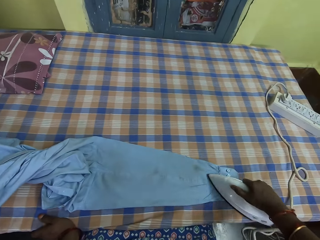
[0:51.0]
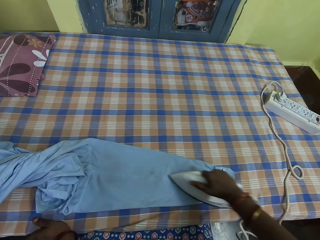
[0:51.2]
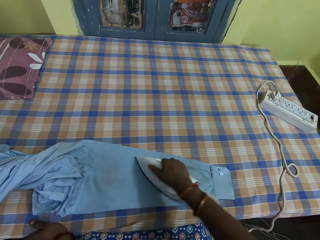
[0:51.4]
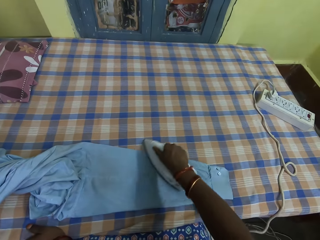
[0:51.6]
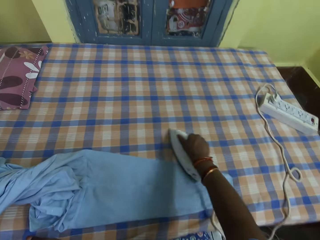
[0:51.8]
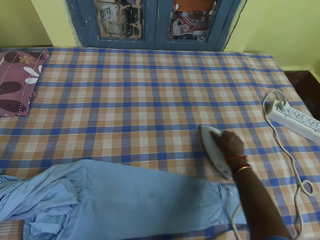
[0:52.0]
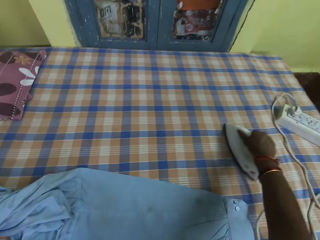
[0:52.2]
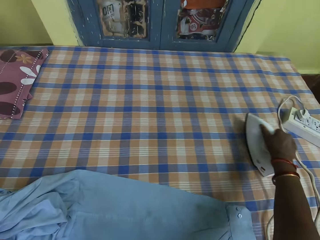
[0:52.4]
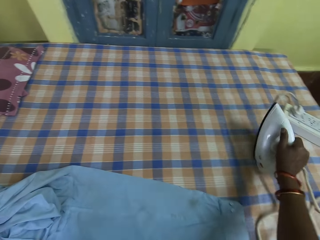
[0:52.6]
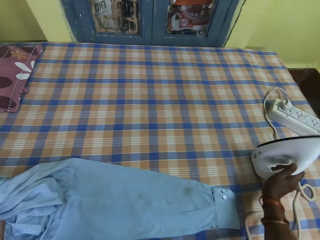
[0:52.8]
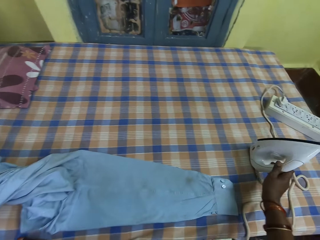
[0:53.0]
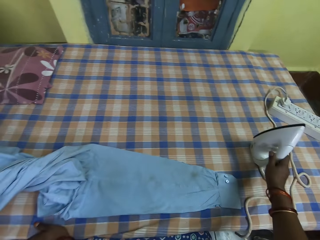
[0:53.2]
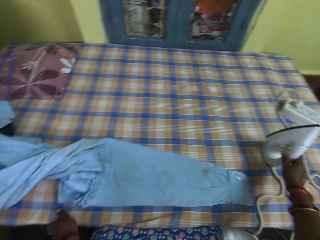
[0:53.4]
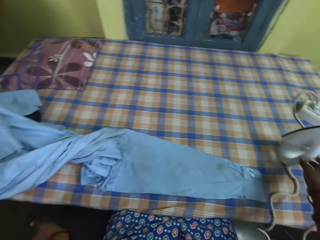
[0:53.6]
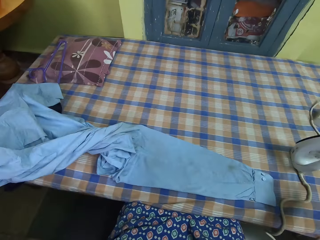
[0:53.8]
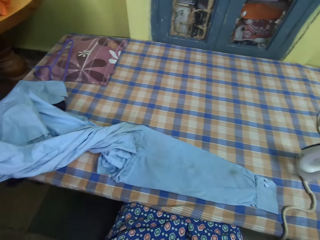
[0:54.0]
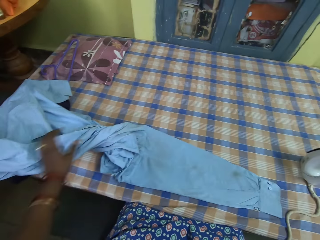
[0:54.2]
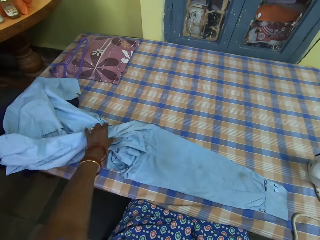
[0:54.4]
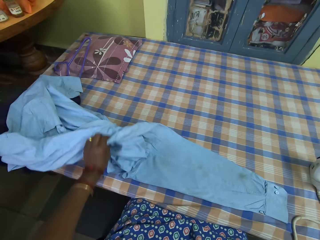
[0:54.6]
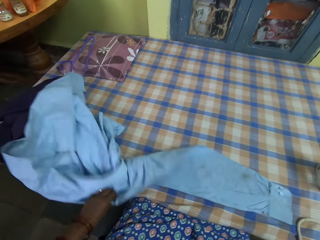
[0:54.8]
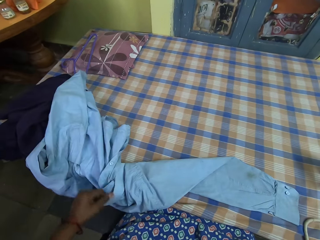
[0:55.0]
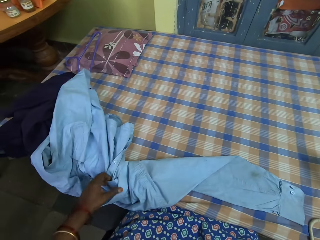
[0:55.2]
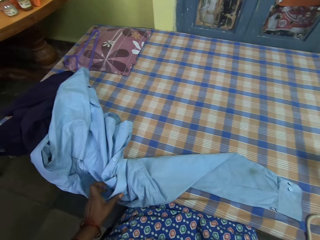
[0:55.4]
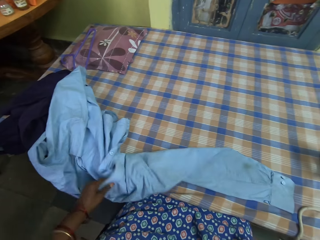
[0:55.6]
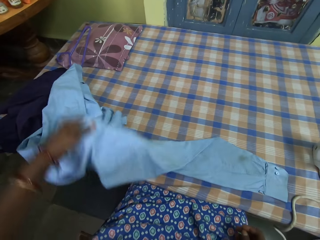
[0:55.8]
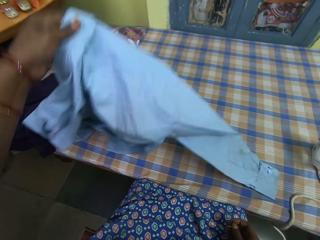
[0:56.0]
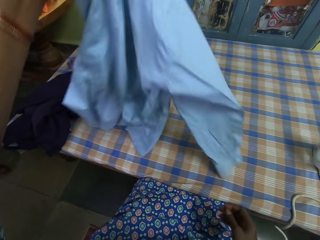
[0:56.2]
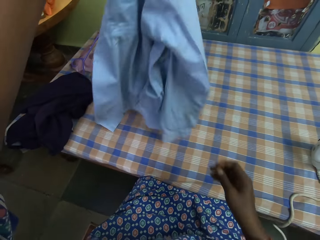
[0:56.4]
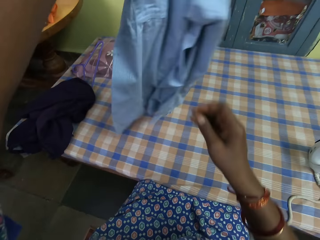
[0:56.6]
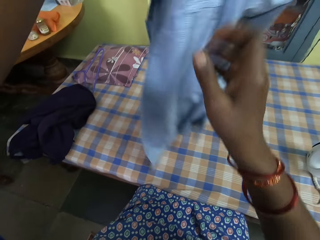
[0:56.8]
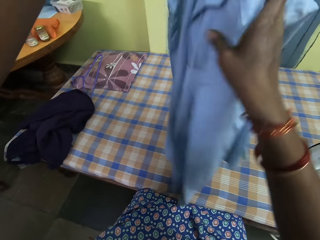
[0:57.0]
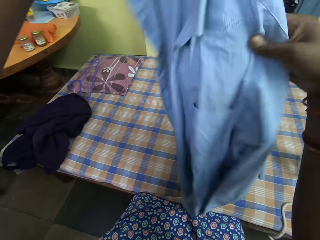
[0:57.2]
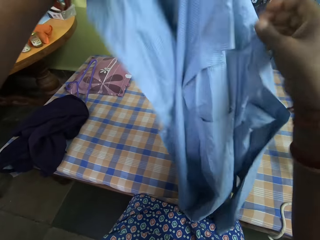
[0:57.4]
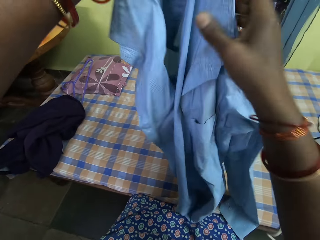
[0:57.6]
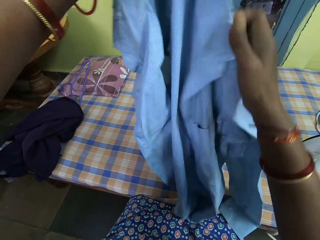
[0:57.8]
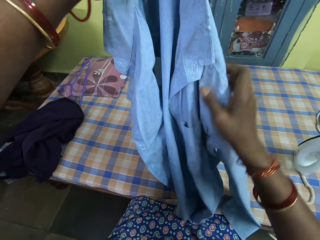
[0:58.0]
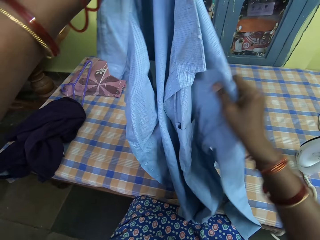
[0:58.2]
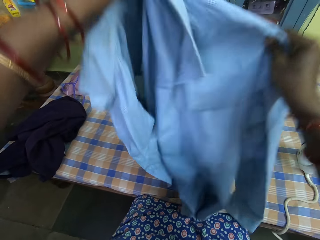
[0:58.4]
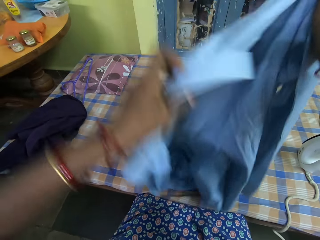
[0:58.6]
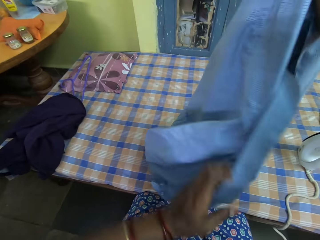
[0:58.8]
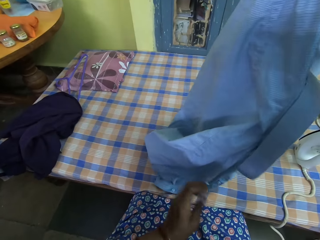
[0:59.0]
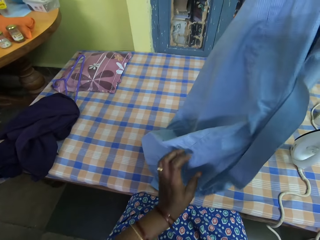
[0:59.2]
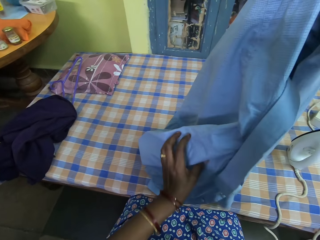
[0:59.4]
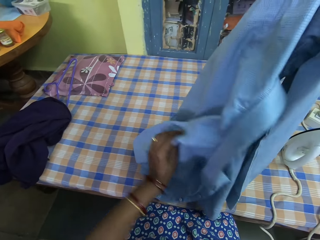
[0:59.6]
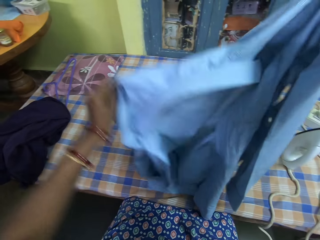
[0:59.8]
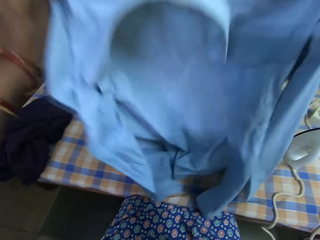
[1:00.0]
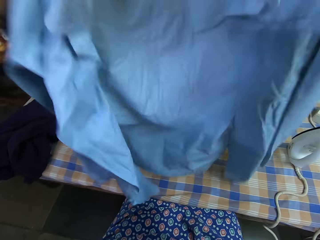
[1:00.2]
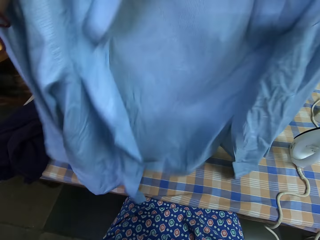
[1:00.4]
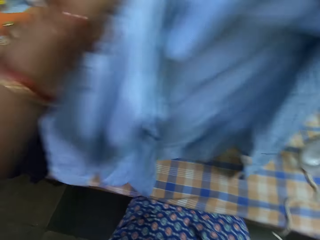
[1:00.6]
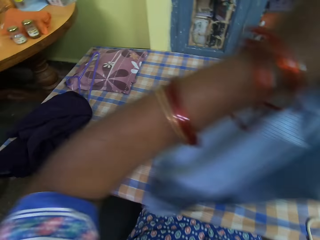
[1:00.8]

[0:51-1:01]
The camera wearer places the iron on the table with her right hand. She picks the shirt from the table with her left hand. She sets out the shirt properly with both hands. She checks the shirt.

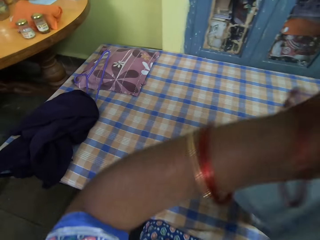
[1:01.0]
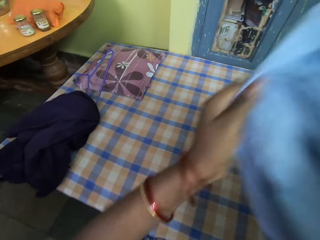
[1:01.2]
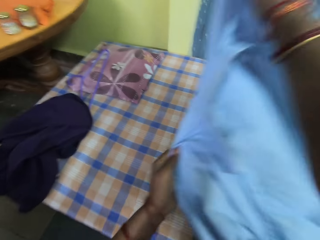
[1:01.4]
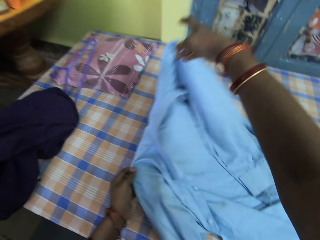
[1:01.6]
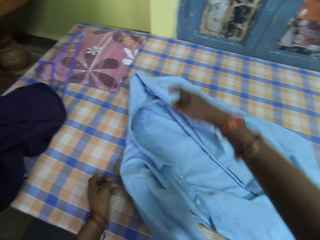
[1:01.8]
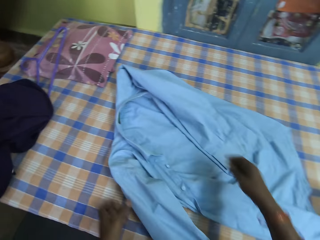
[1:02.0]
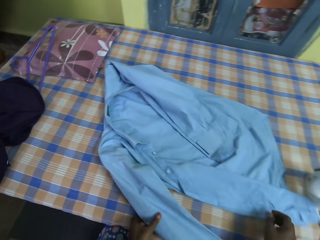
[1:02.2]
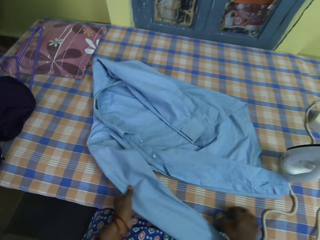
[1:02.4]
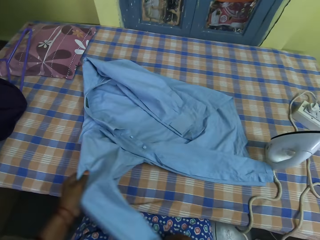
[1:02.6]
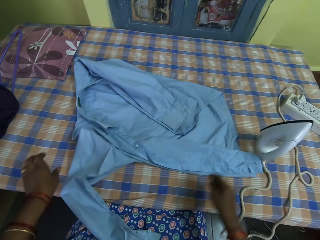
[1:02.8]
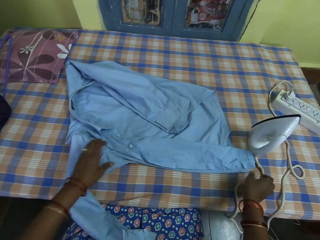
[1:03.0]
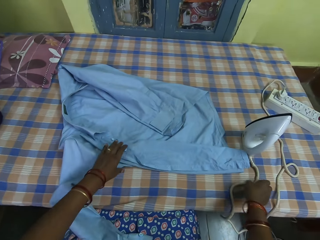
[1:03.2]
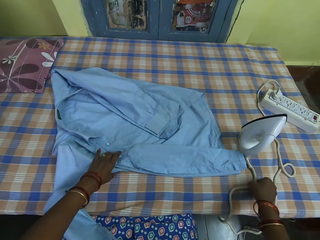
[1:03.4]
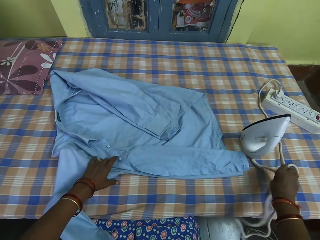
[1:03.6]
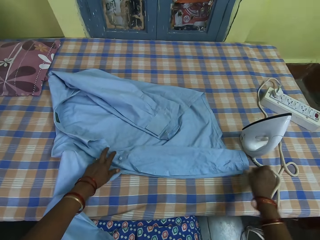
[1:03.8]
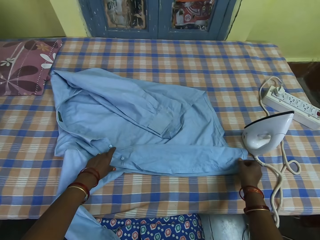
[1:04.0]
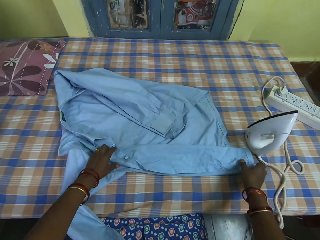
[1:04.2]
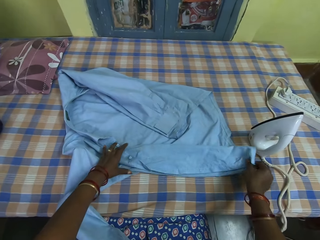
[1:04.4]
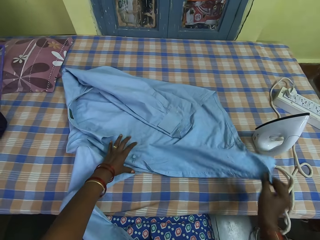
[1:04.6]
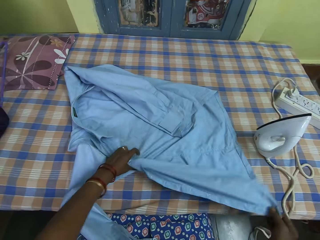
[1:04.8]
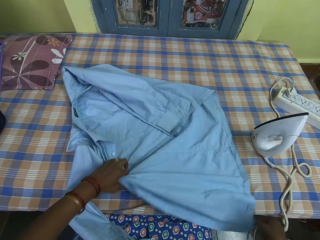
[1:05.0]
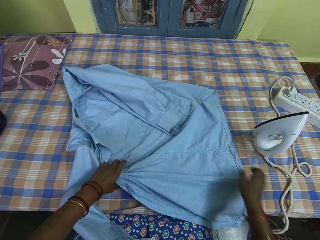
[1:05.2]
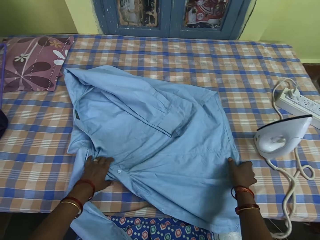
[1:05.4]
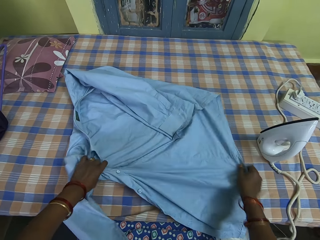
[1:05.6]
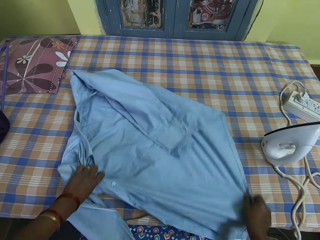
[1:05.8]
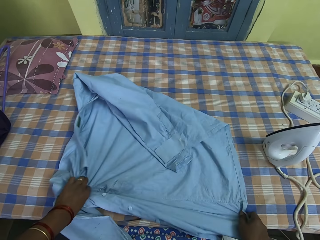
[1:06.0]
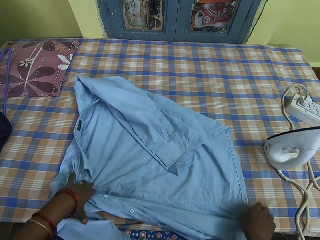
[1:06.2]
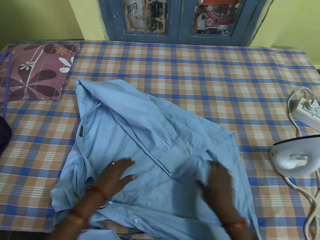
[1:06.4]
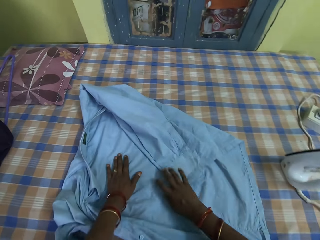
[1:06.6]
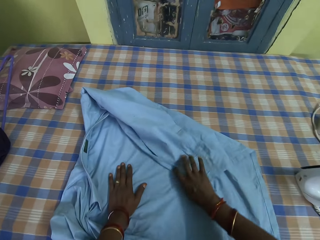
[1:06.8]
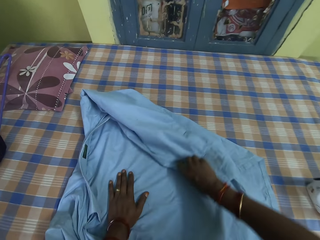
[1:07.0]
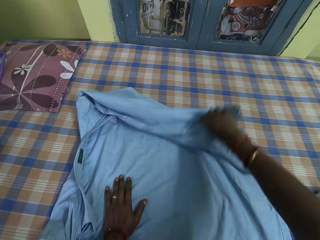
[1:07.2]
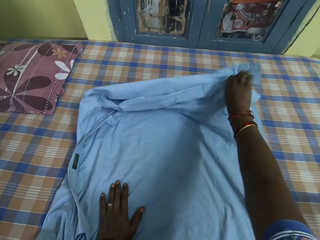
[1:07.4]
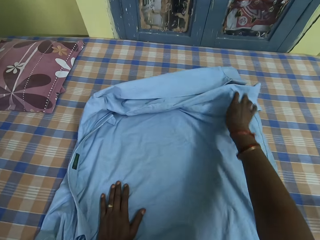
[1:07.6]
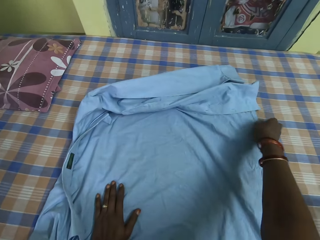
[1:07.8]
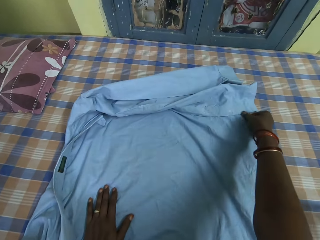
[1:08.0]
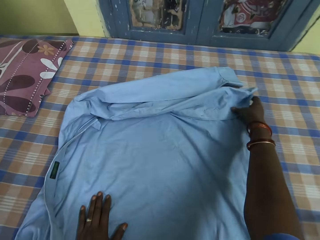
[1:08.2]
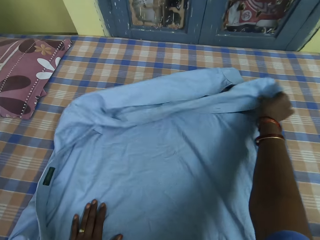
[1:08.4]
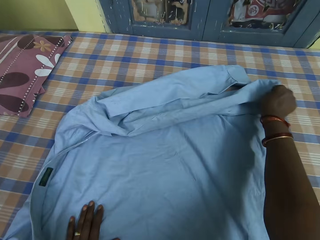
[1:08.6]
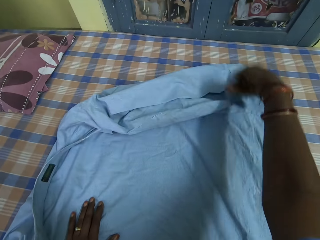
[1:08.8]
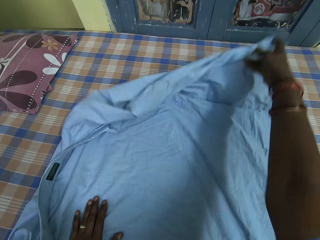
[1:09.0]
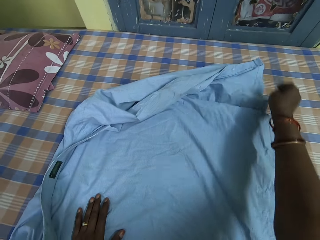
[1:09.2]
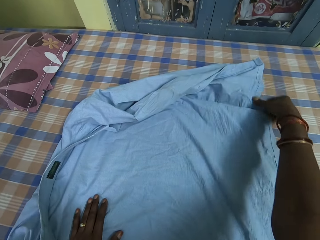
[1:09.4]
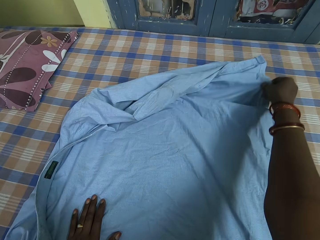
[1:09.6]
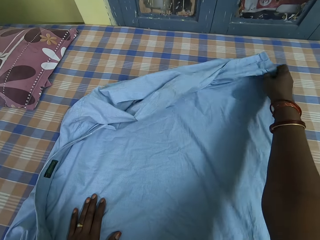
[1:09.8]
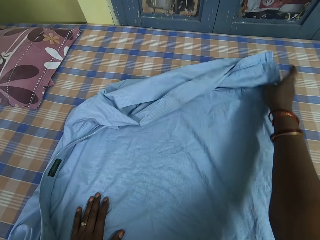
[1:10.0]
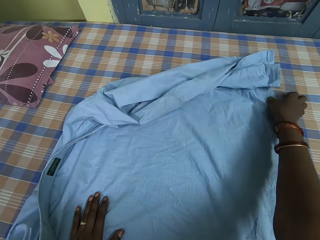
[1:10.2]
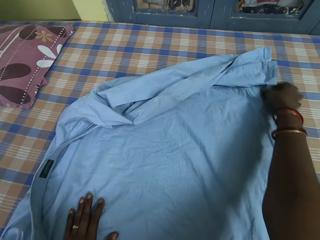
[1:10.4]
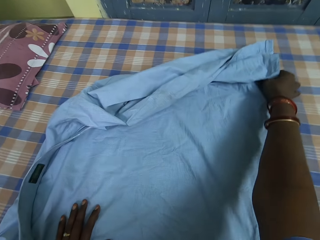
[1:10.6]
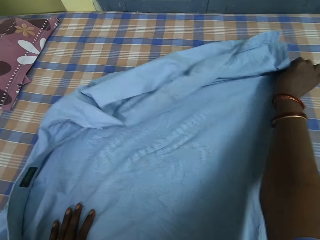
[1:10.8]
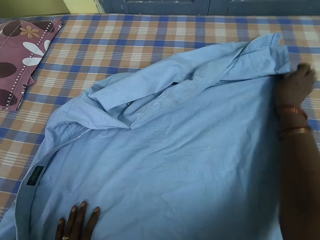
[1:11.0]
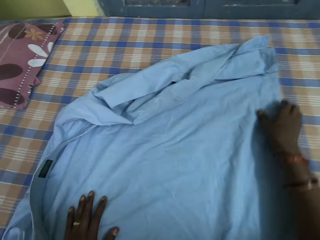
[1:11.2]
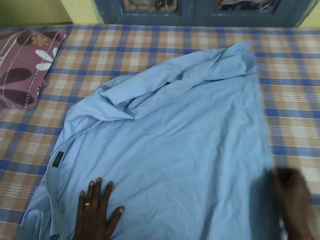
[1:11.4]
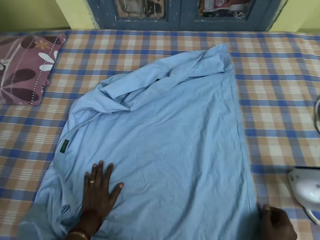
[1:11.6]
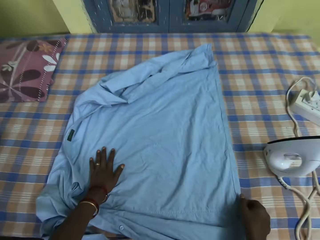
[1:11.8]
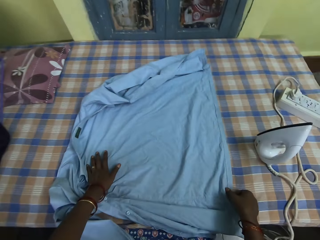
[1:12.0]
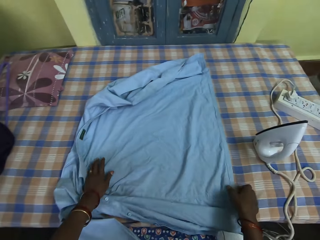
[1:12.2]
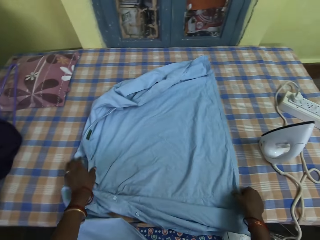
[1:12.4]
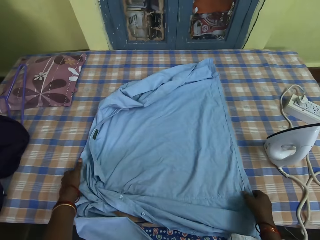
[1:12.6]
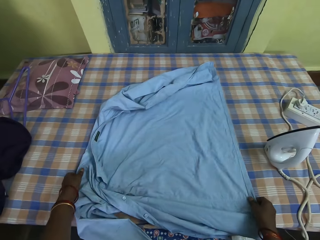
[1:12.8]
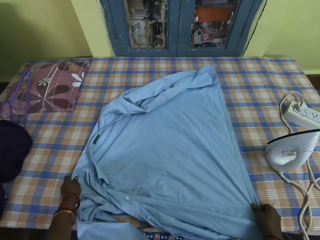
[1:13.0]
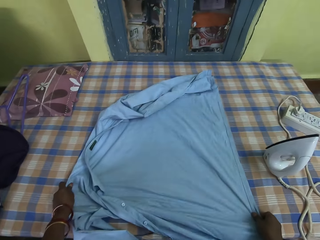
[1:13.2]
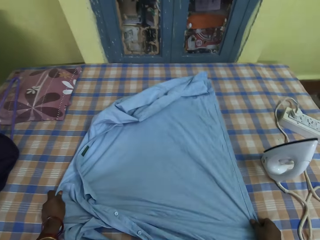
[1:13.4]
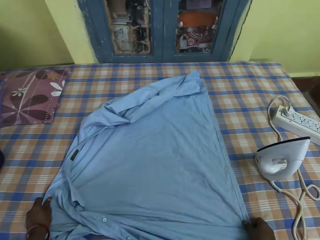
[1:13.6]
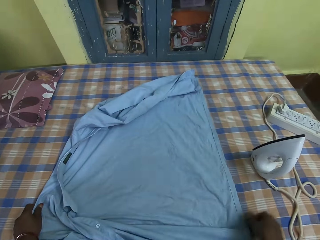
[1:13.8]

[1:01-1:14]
The camera wearer places the shirt on the table with both hands. She sets out the shirt on the table properly with both hands.
